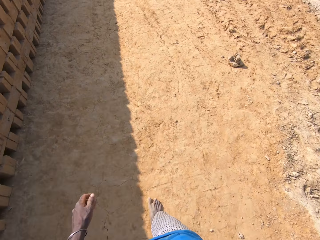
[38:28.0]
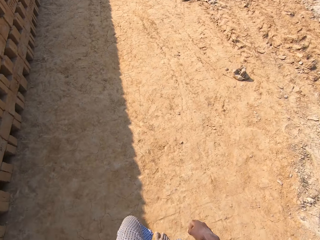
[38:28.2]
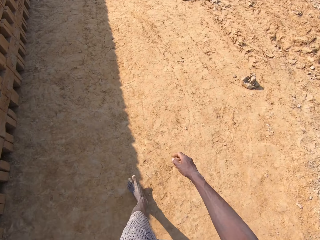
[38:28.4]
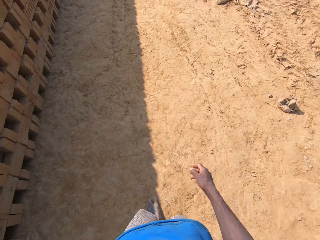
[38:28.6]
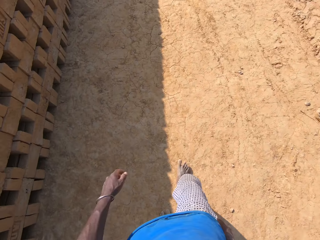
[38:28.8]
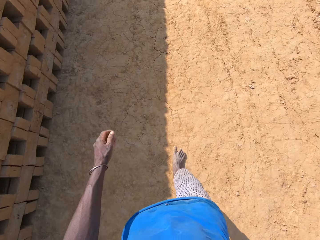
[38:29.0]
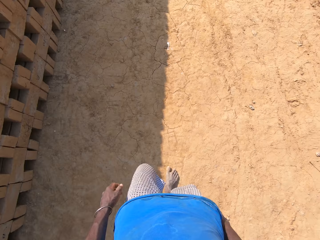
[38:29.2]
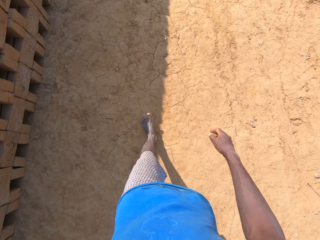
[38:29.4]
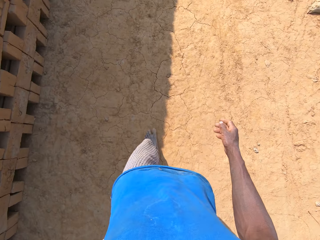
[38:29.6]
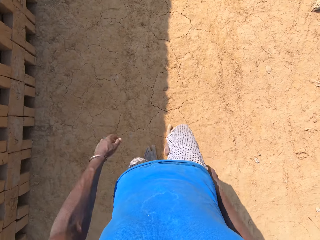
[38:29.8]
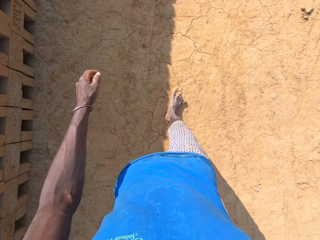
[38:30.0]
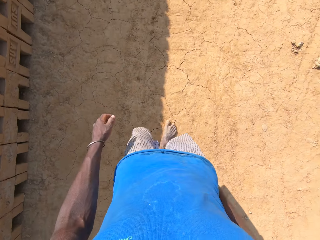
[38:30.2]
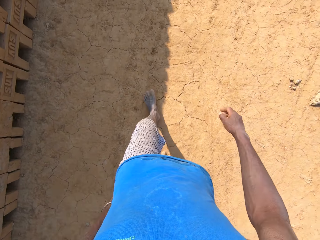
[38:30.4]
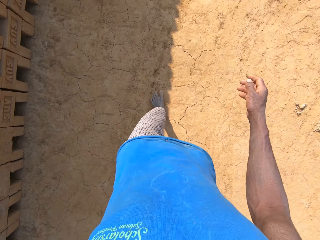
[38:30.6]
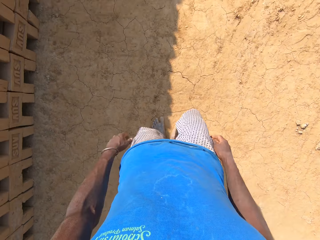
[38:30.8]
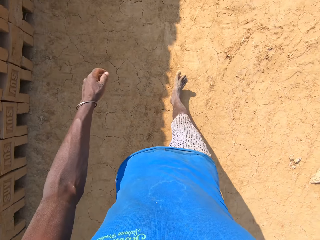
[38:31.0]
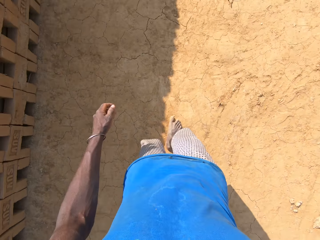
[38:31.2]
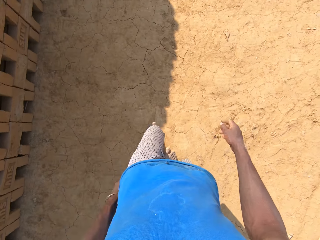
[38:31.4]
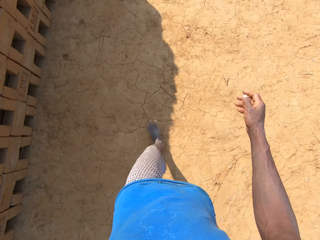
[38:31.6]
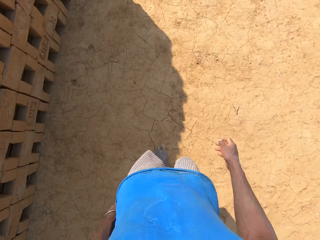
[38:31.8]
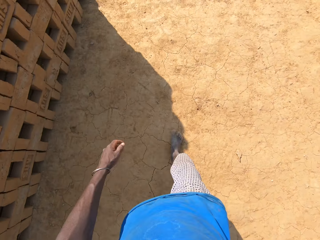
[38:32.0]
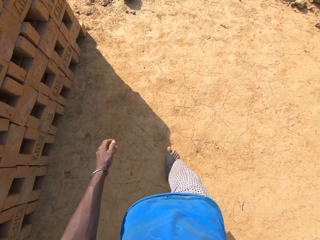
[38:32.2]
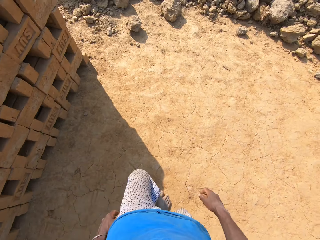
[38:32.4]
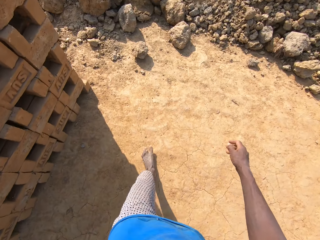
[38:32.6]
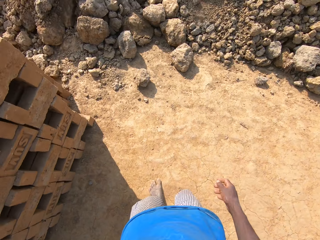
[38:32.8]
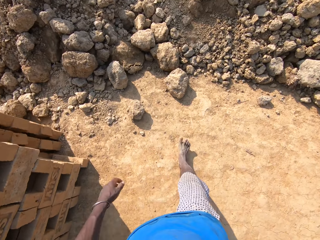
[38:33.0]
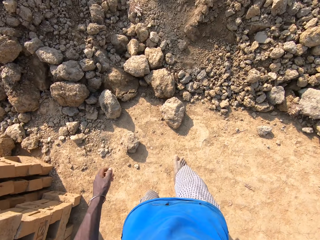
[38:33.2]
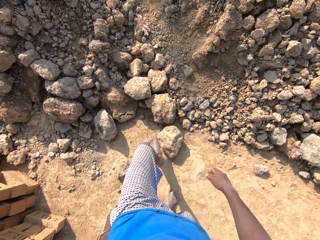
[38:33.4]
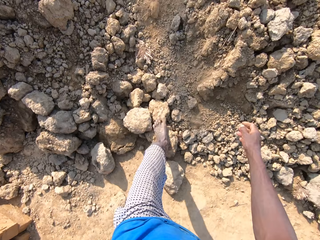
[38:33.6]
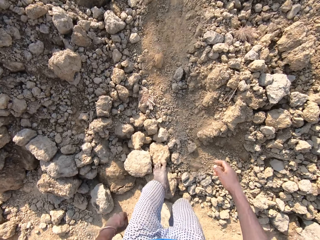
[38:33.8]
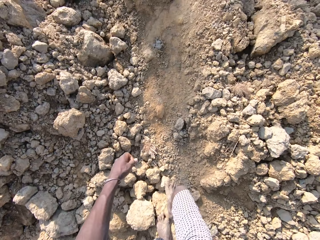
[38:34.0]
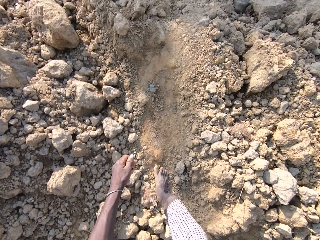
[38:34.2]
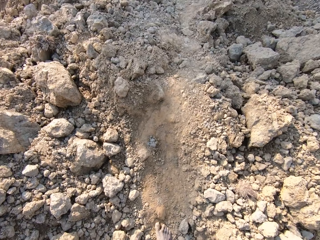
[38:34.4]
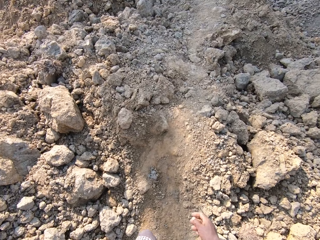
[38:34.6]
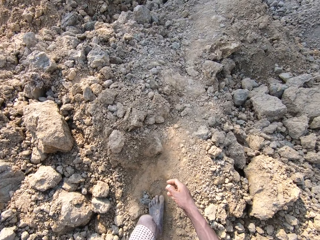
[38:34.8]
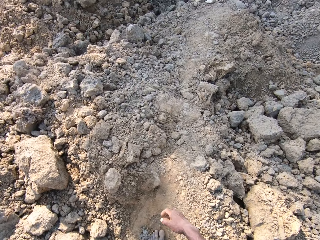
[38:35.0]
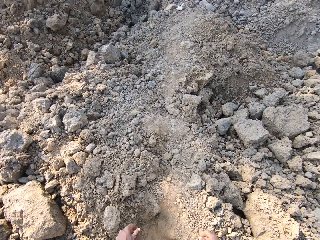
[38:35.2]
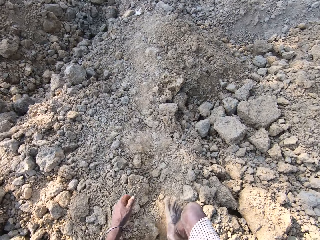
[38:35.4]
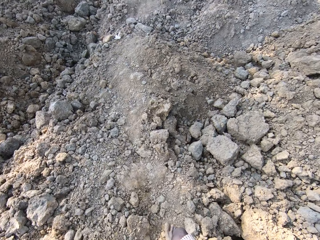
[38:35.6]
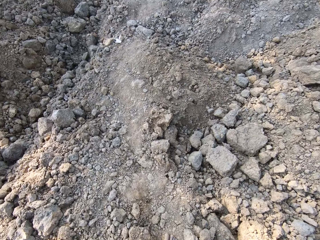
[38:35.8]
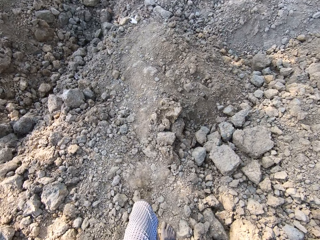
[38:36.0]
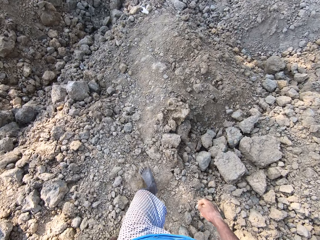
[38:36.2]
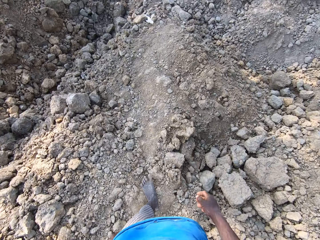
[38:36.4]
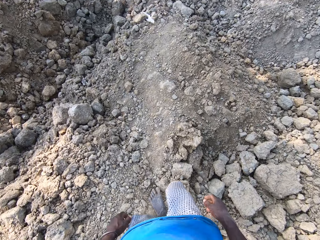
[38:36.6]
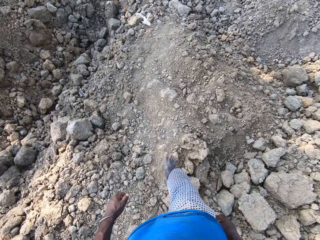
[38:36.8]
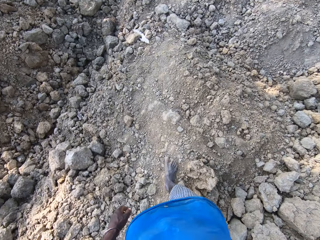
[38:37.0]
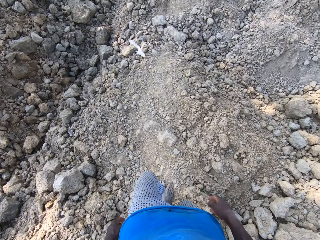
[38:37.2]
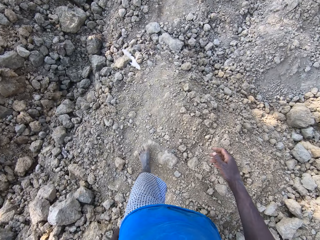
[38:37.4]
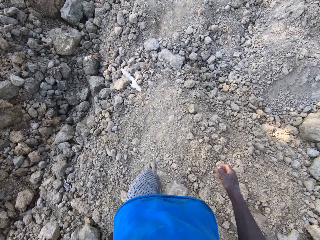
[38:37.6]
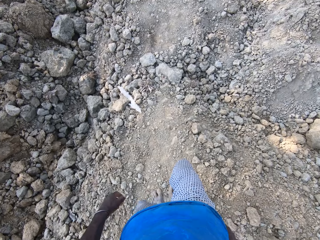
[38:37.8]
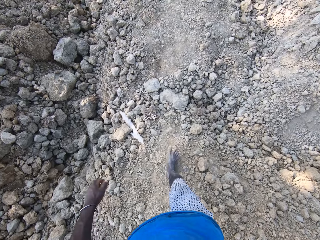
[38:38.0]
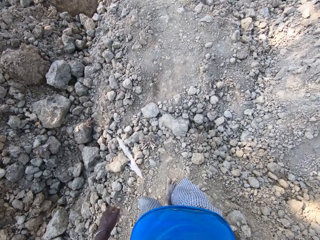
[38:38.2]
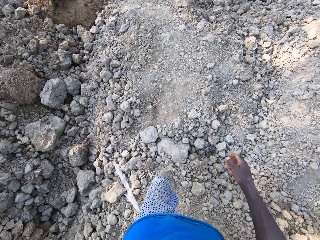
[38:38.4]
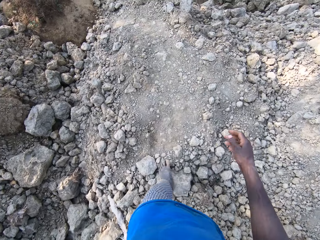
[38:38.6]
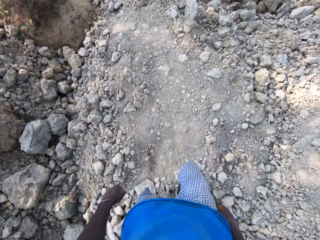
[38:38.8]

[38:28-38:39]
The camera wearer spits saliva on the ground. They walk in the field.

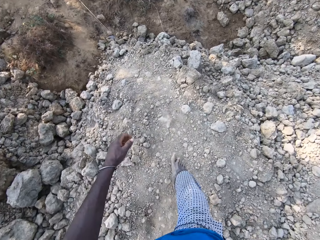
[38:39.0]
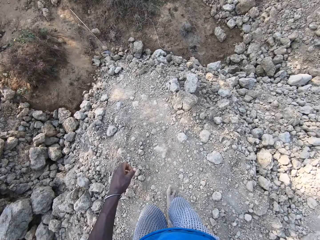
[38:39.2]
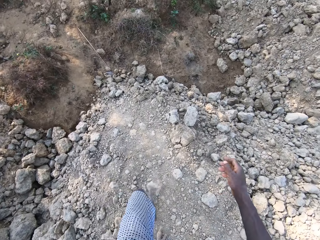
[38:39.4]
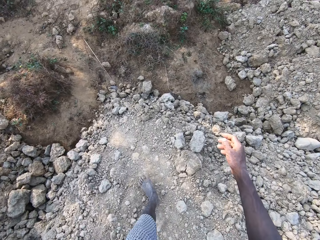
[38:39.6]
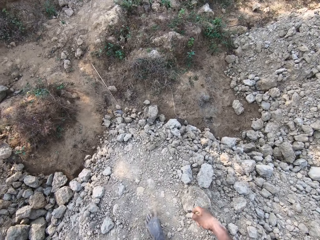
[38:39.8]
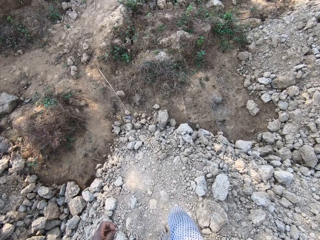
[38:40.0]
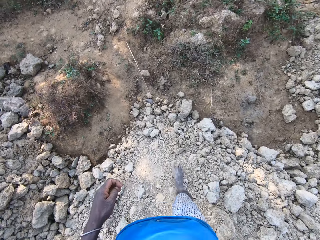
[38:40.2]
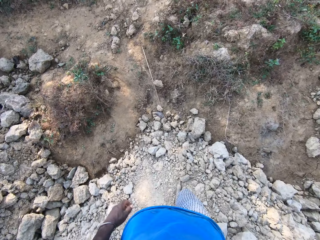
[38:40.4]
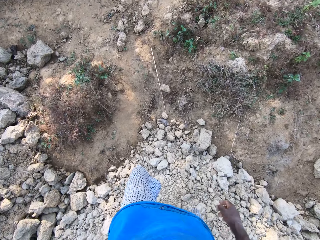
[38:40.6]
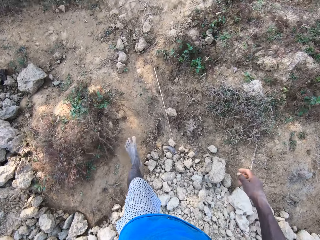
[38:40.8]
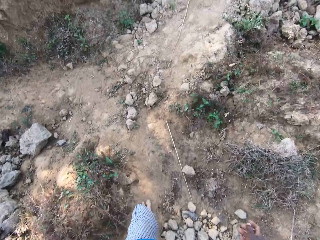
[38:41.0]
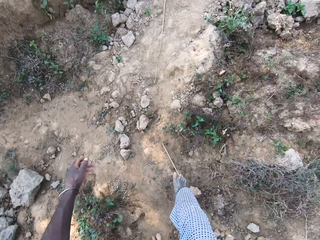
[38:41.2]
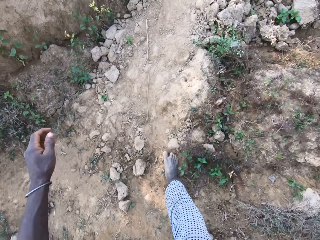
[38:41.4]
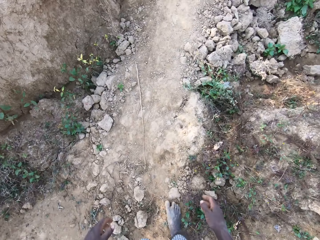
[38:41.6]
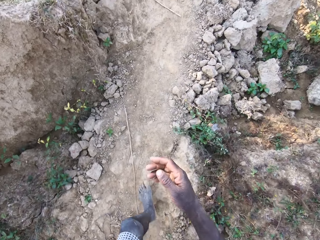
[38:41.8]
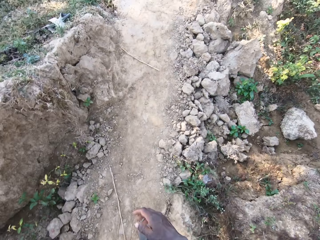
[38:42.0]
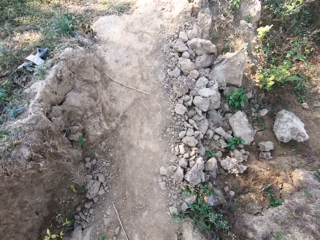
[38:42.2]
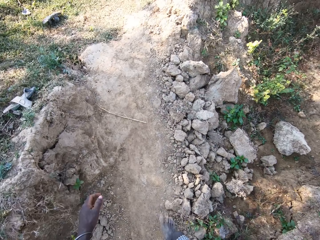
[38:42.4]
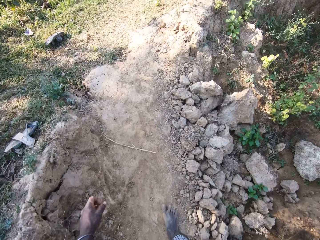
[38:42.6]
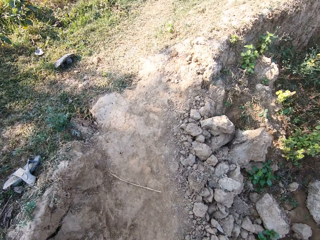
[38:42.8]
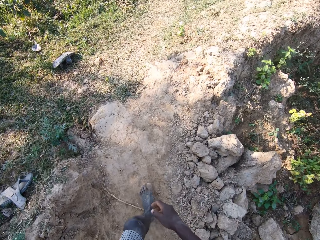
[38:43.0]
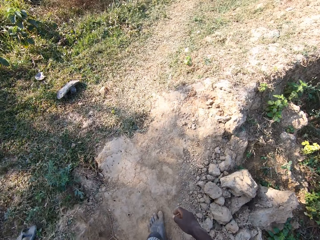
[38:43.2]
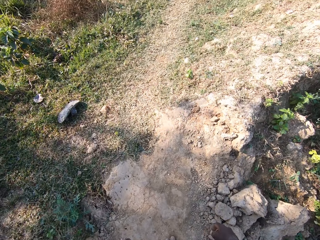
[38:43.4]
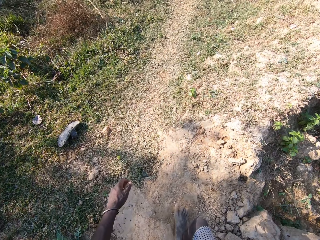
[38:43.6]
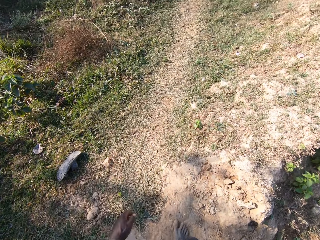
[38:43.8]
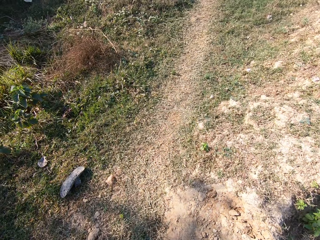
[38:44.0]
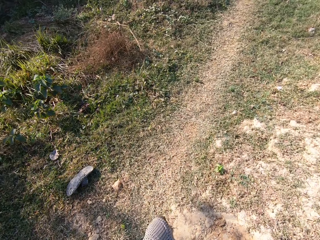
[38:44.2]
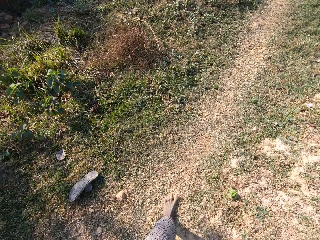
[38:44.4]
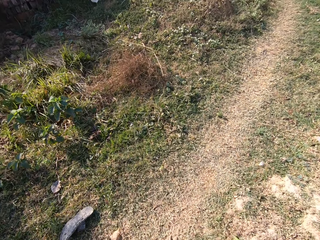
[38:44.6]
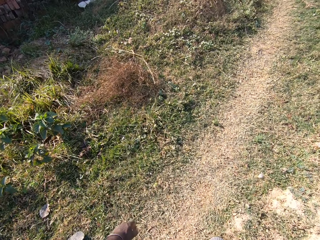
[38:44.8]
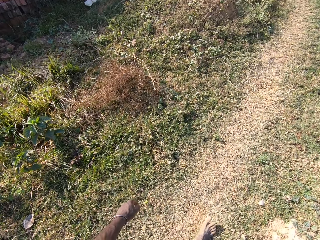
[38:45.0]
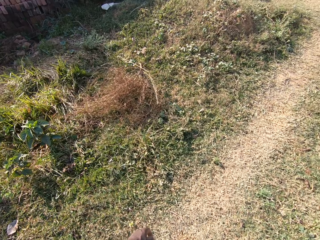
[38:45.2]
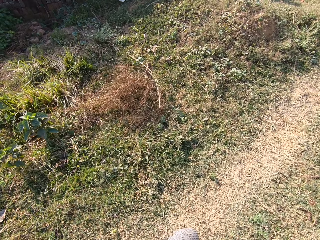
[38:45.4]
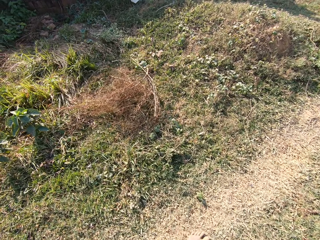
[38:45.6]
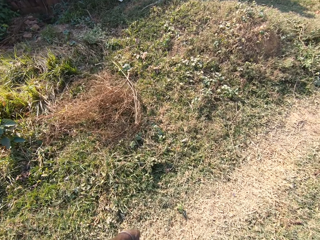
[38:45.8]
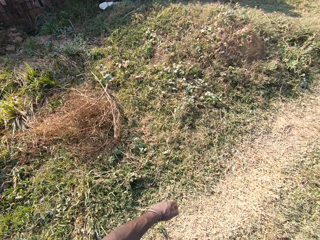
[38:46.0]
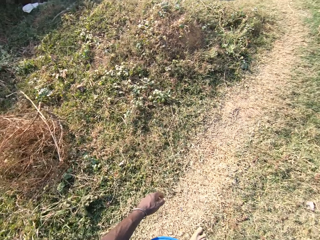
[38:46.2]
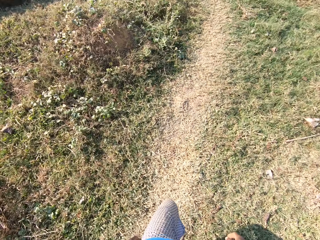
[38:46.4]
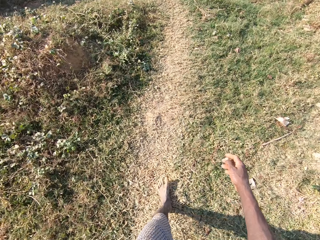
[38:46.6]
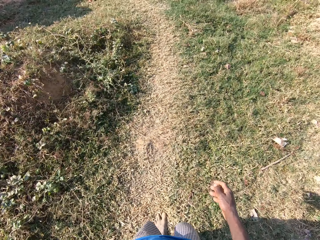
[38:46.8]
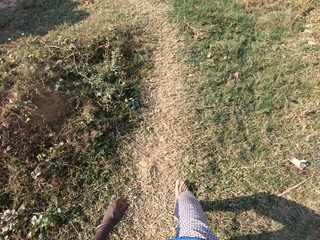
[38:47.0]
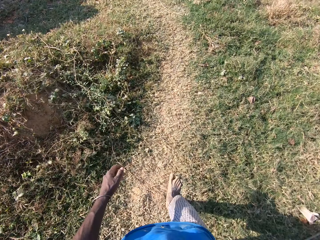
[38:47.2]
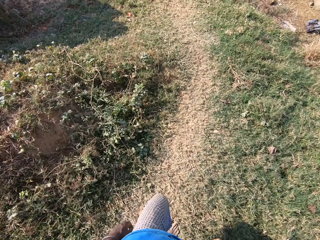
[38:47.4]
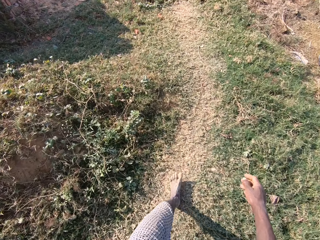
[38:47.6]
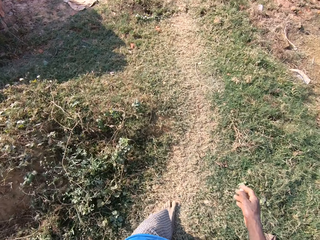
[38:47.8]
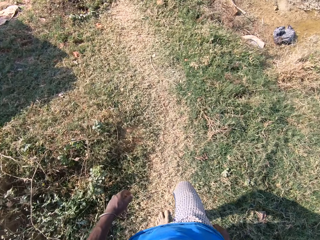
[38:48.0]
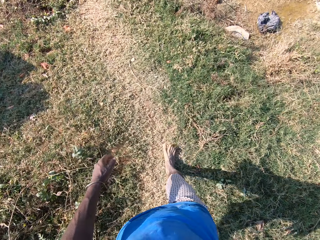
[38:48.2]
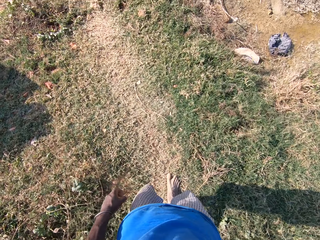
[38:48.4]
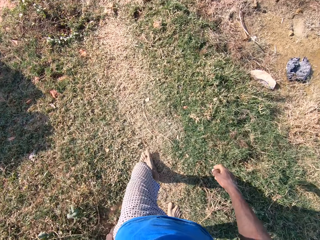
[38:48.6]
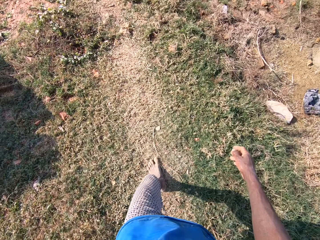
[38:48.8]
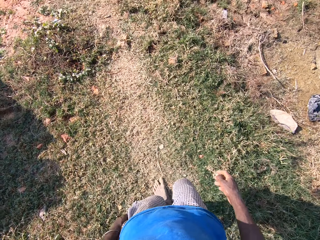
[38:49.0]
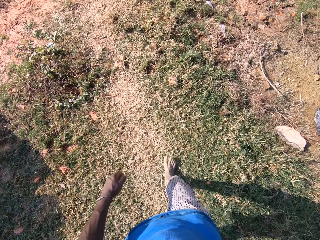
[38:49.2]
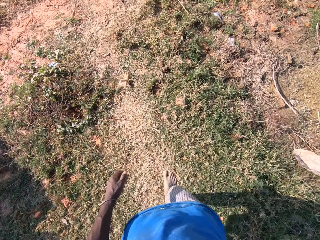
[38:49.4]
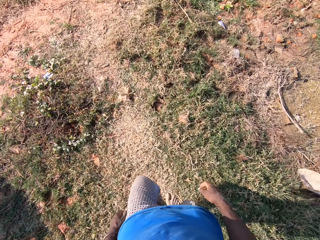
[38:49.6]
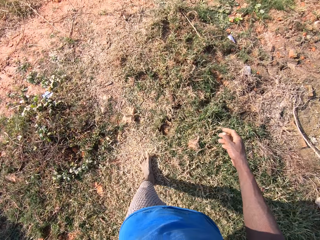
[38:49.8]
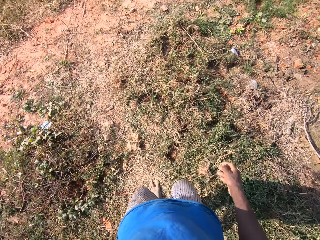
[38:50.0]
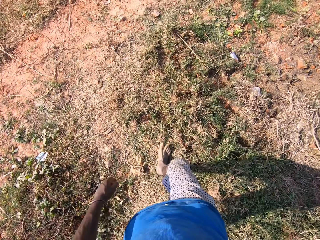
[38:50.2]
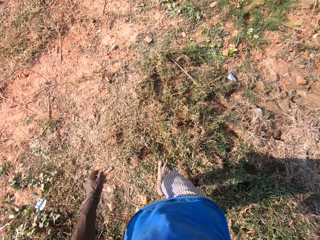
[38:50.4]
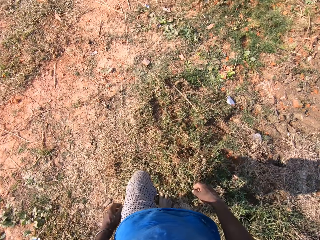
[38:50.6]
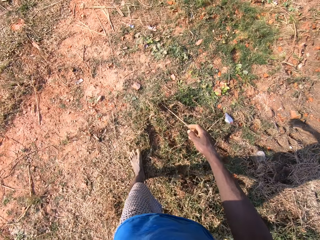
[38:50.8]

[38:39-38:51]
The camera wearer talks. They walk around. They talk. They walk around.
